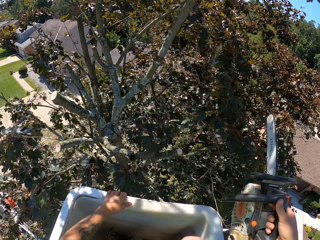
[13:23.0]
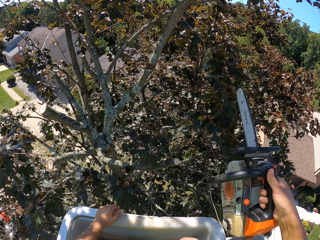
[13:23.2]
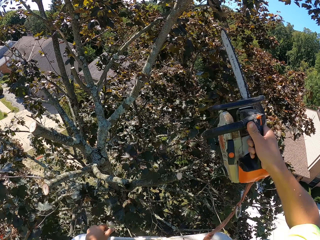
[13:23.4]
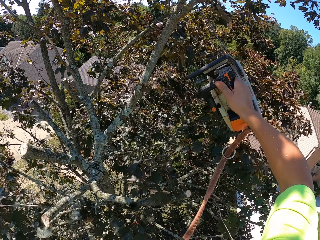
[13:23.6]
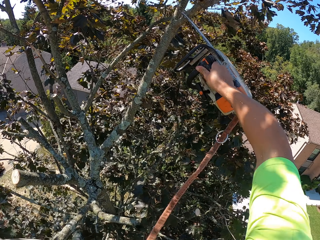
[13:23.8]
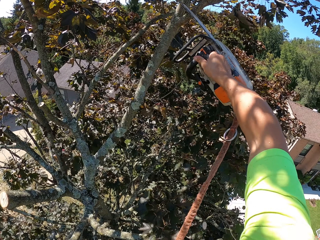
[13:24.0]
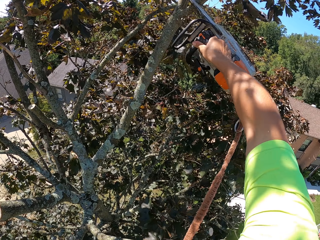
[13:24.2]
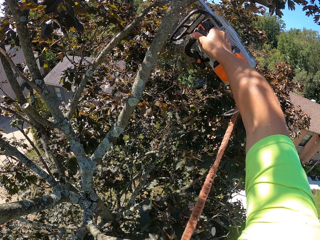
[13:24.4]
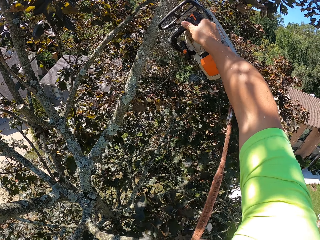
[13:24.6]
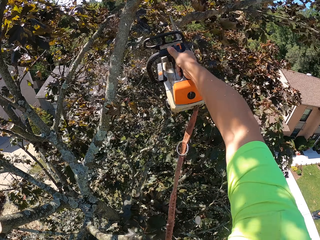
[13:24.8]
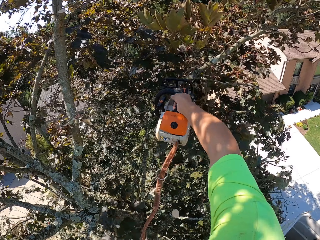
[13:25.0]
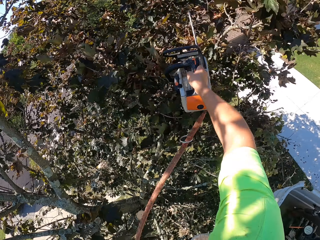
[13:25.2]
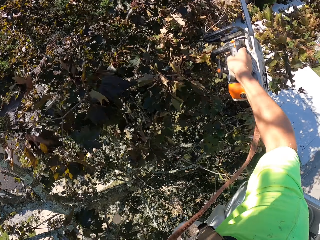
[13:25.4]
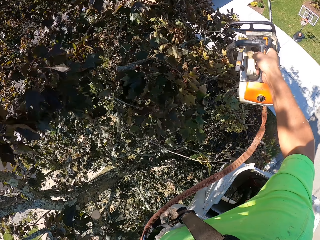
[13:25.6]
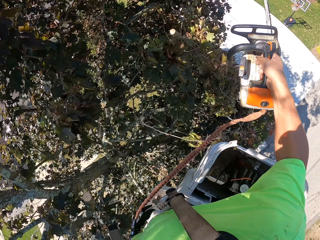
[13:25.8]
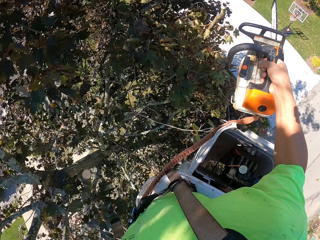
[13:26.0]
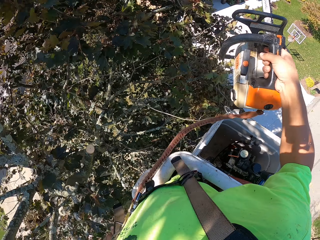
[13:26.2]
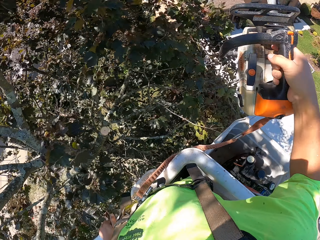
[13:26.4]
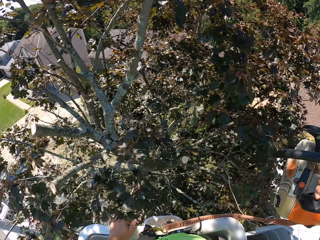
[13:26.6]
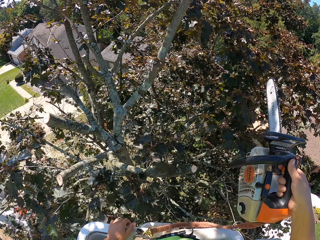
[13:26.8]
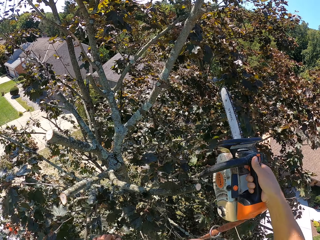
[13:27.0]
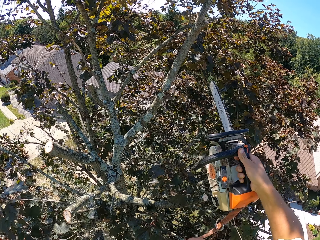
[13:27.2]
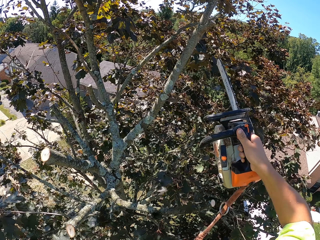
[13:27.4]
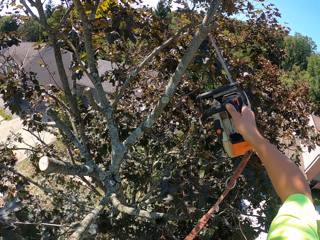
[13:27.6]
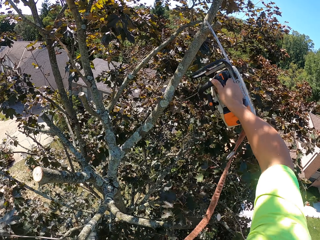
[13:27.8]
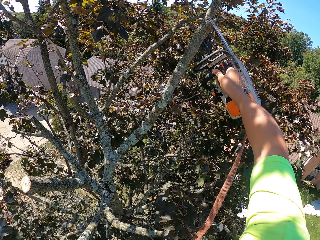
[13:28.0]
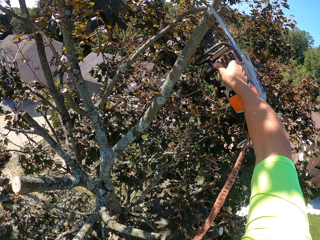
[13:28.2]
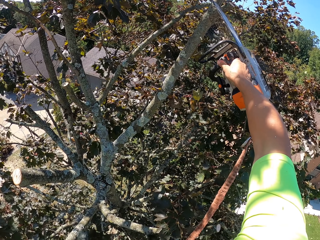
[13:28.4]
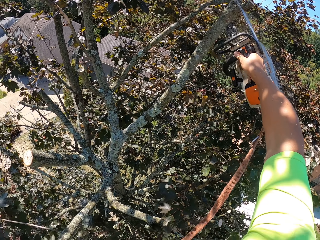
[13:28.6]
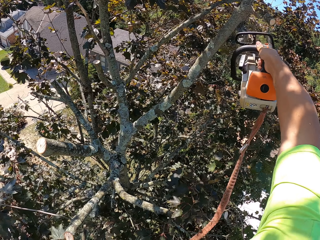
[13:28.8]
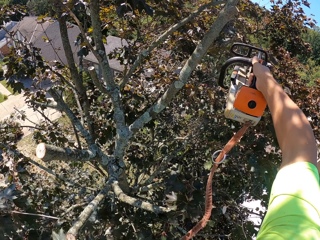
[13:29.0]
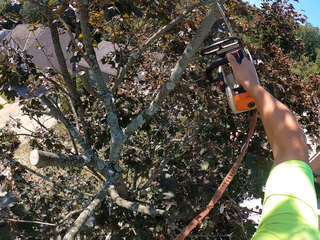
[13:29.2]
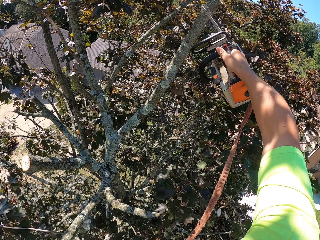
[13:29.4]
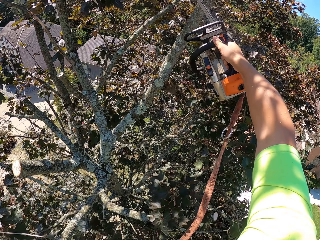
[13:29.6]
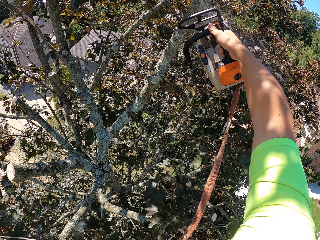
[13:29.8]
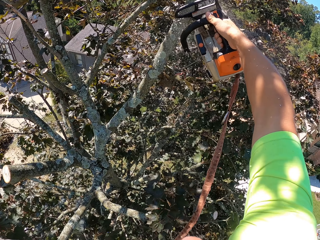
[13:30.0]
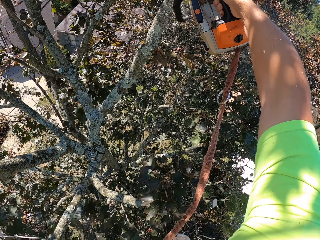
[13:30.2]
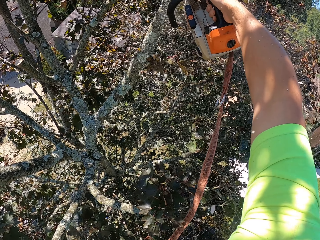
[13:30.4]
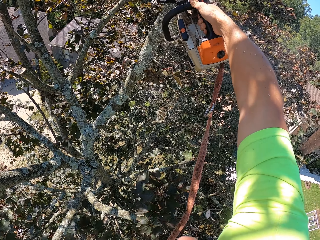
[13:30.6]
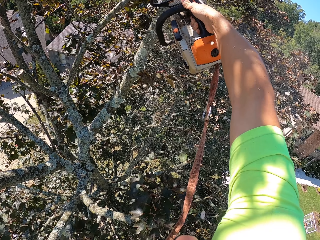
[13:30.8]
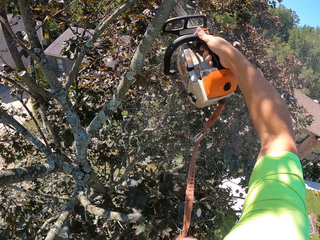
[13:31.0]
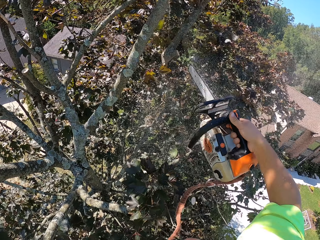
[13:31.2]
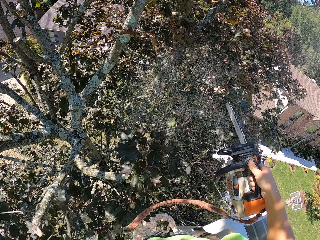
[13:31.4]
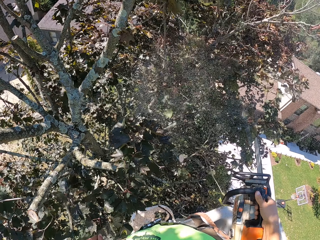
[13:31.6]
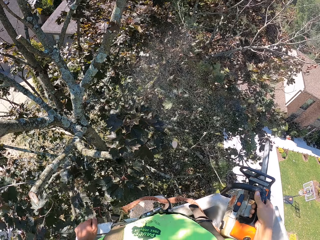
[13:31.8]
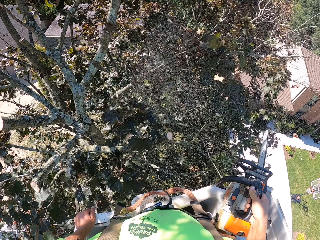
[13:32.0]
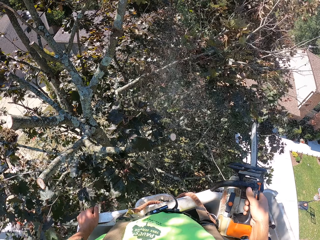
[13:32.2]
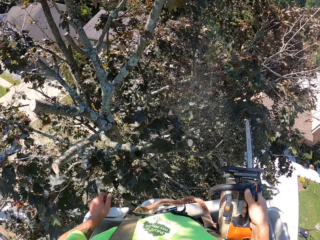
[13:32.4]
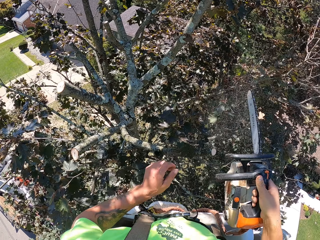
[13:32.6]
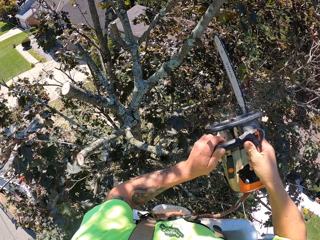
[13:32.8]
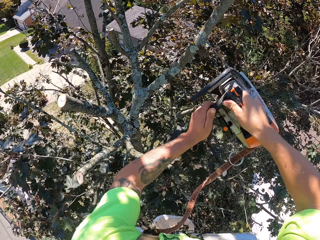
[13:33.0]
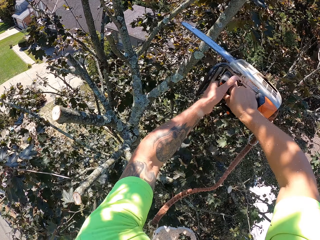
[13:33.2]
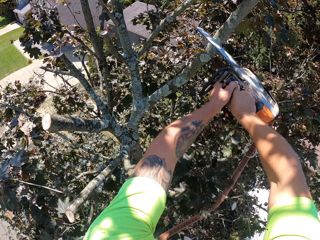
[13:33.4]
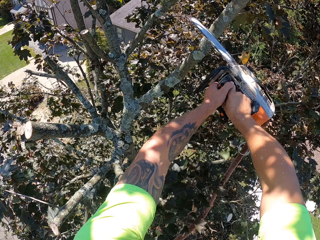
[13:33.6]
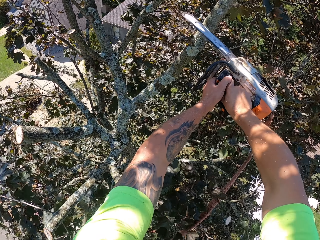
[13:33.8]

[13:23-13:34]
The camera wearer drops the branch down. He cuts a branch with the chainsaw in his right hand. He raises the power saw. He cuts the branch with the chainsaw in his right hand. He cuts a branch with the chainsaw in his right hand. He cuts the branch with the chainsaw in both hands. He holds the power saw with both hands.

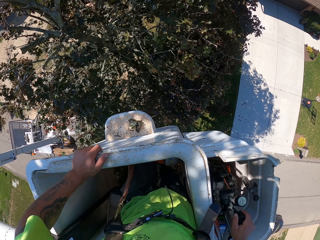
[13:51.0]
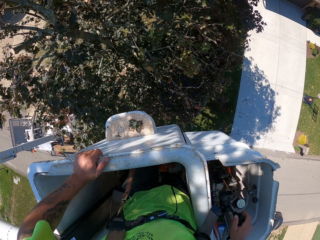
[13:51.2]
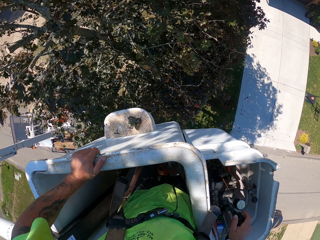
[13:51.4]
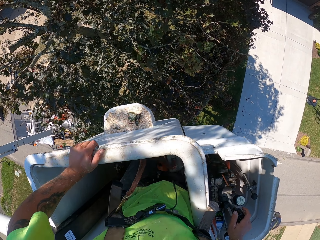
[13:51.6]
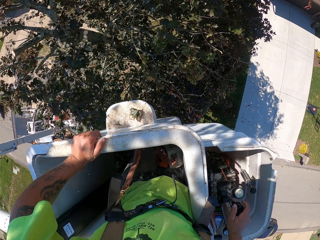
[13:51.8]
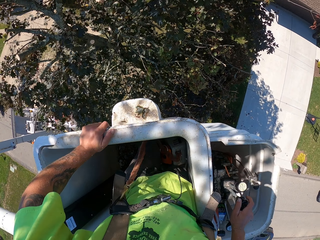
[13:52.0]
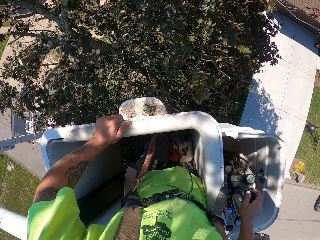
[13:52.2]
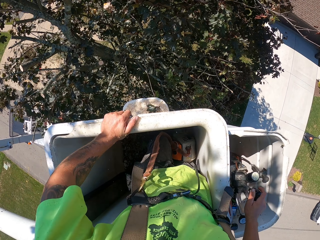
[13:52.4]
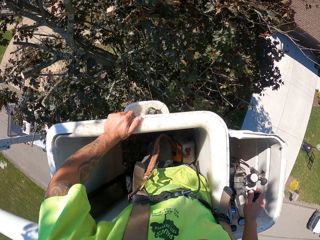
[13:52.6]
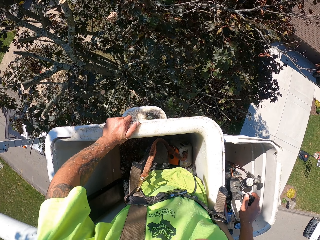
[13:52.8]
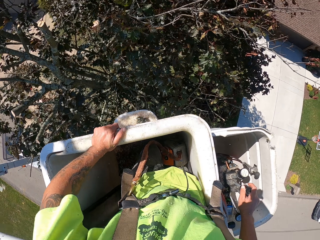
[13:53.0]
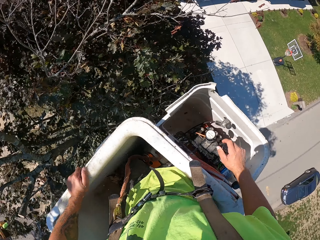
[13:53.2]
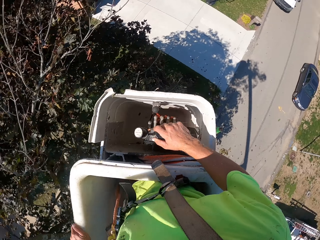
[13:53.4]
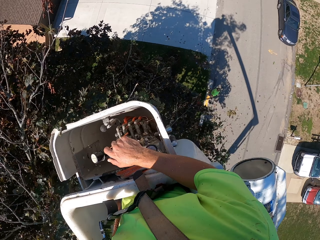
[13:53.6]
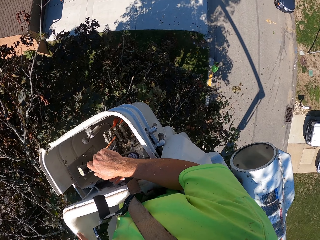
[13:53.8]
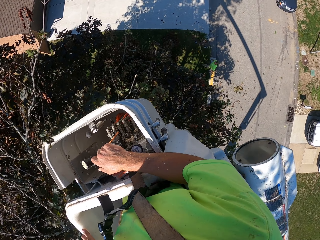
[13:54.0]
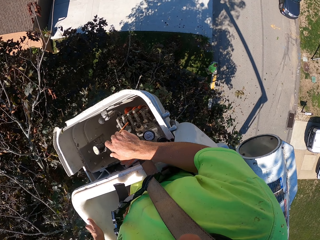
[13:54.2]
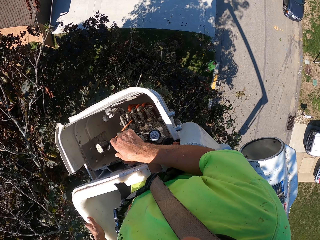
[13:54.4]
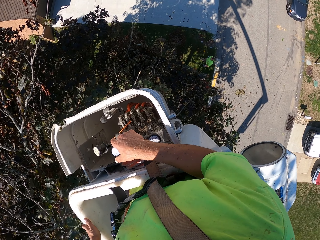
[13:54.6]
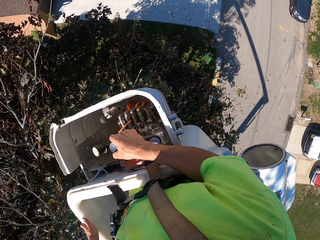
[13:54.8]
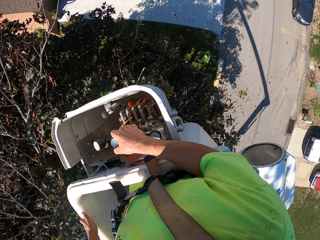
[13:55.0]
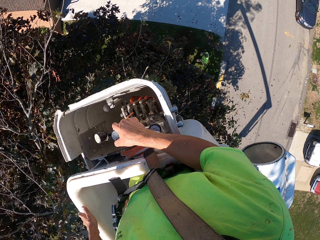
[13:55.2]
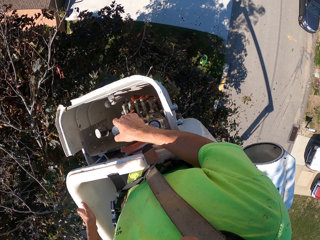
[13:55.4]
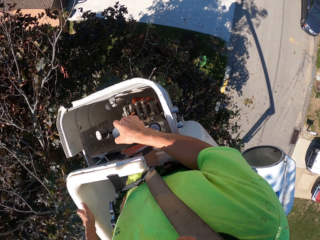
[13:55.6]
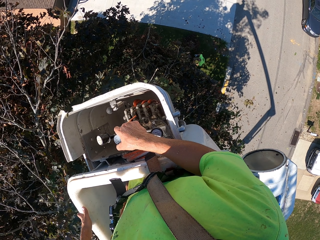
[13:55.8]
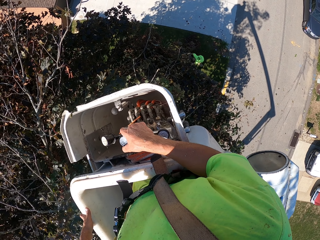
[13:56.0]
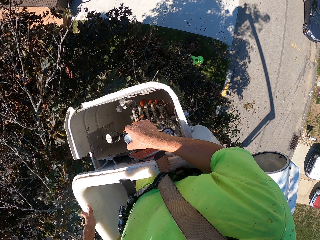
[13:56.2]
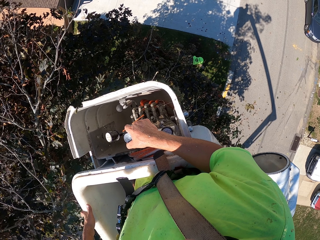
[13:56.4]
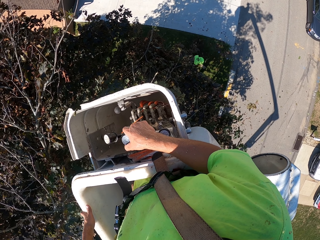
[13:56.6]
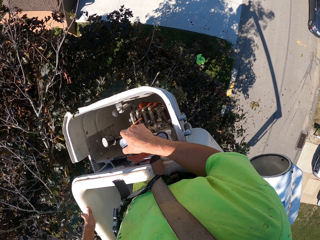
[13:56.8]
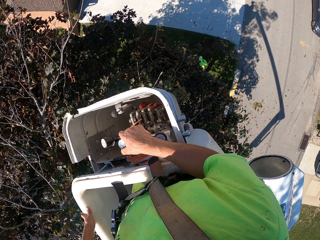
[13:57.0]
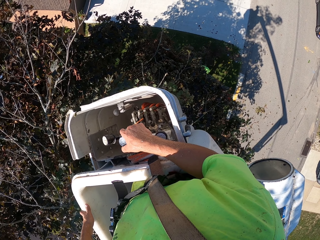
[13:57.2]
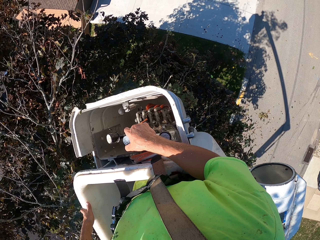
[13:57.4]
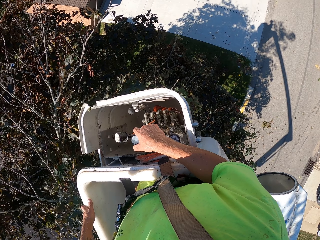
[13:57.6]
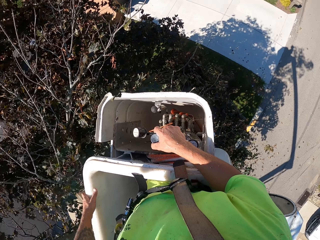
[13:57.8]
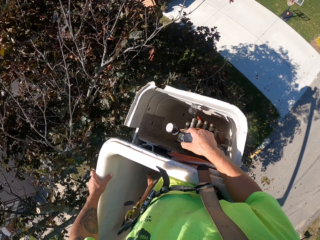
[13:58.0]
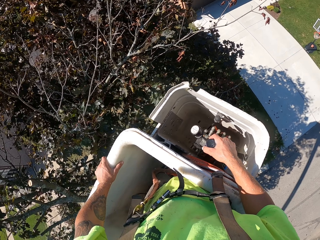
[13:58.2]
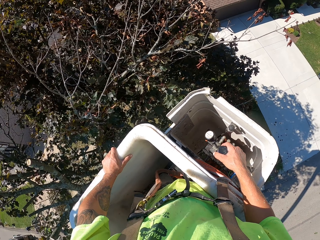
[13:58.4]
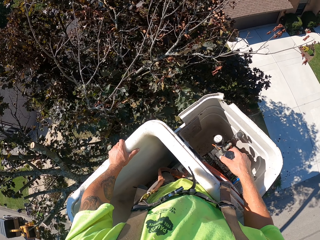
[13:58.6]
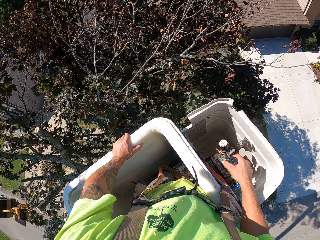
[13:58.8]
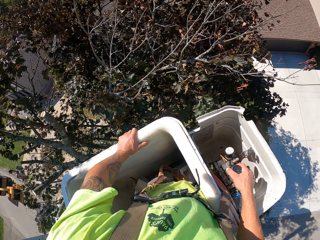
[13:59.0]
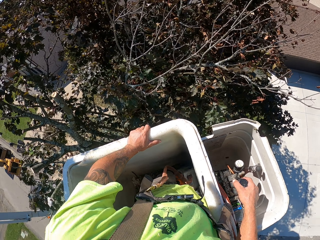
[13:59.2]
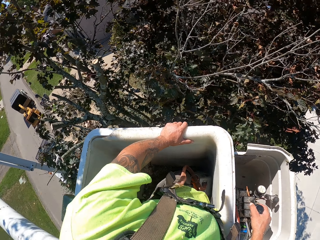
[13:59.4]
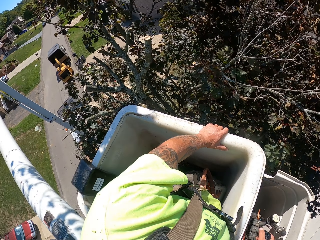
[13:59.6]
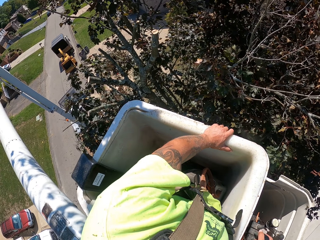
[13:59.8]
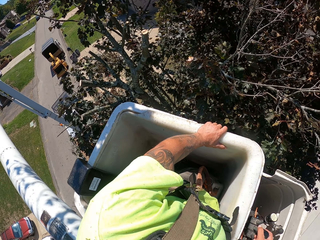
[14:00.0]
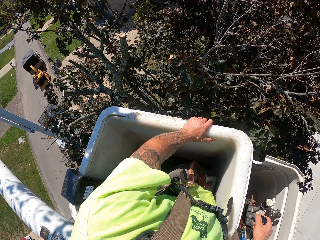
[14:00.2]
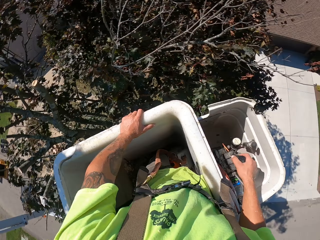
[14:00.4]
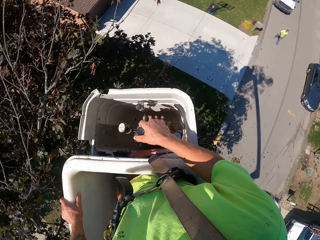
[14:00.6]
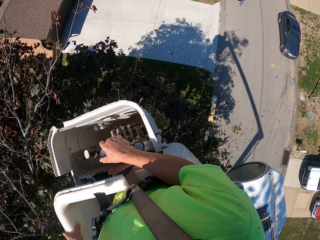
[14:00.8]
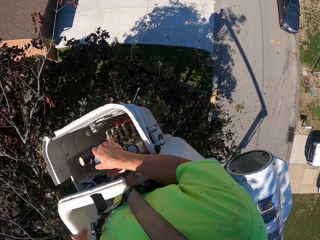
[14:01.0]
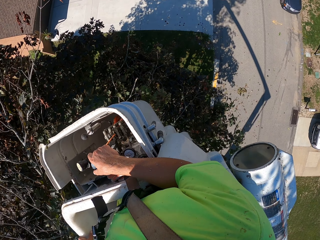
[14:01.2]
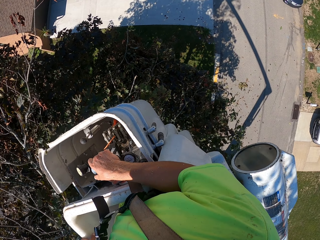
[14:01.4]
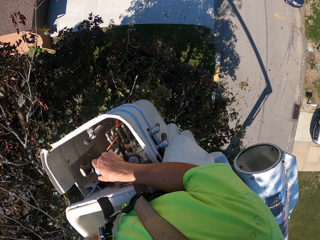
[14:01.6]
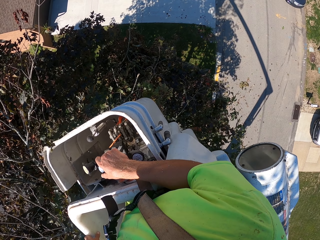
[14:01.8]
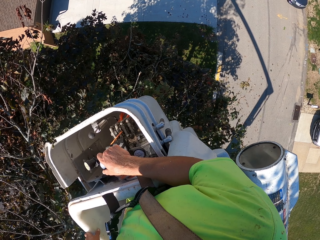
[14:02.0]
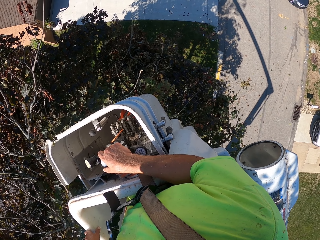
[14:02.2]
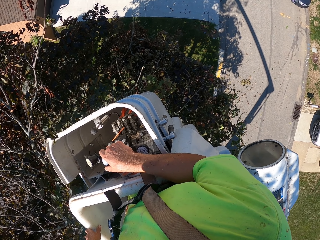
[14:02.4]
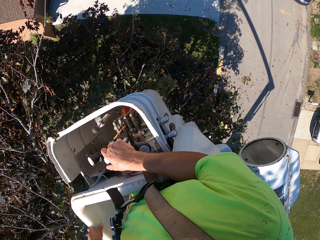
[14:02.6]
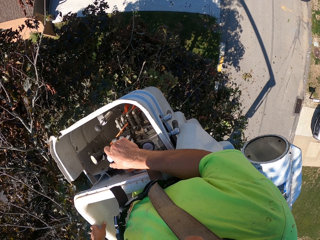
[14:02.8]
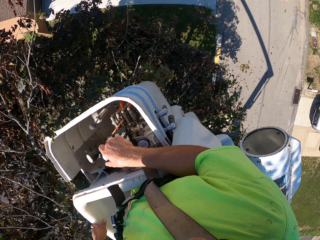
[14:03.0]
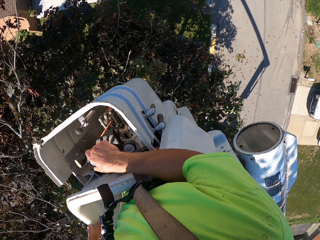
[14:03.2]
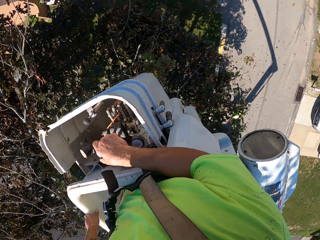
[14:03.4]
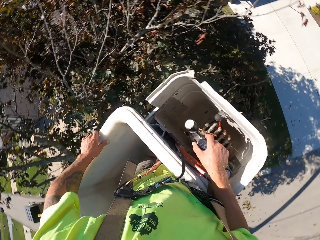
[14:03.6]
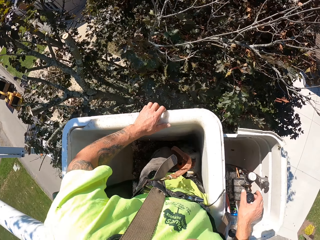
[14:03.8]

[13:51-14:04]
The camera wearer controls the crane with his right hand. He looks around.
